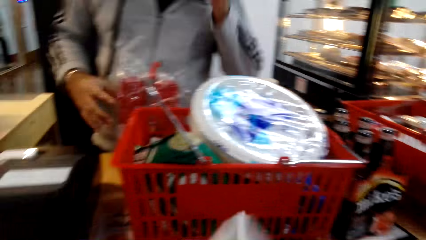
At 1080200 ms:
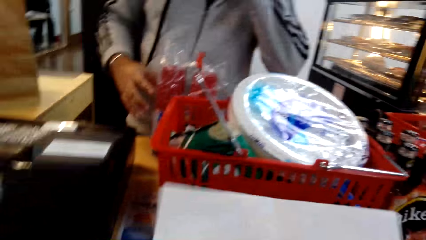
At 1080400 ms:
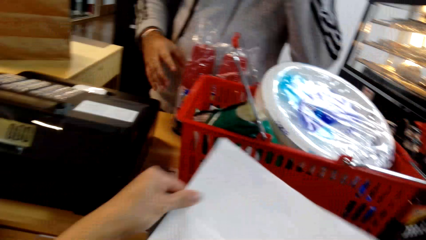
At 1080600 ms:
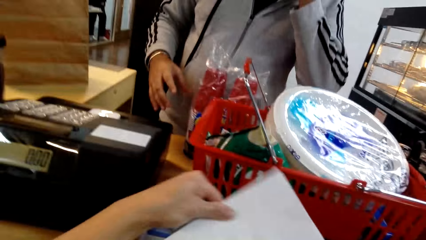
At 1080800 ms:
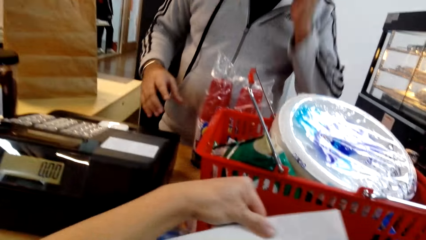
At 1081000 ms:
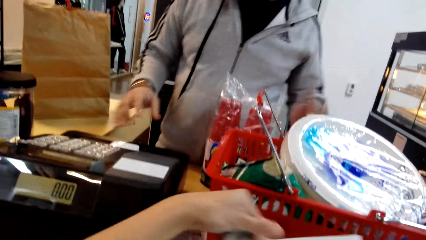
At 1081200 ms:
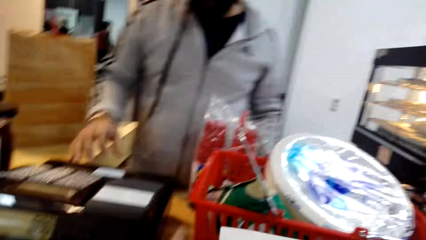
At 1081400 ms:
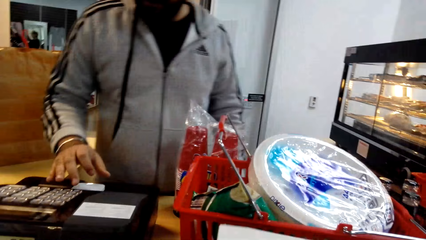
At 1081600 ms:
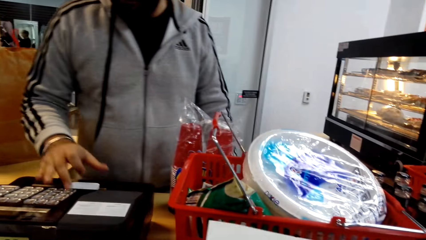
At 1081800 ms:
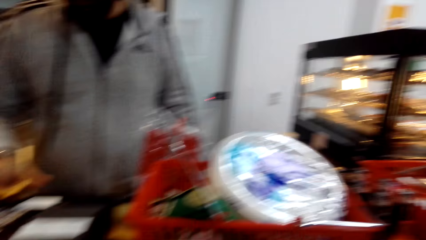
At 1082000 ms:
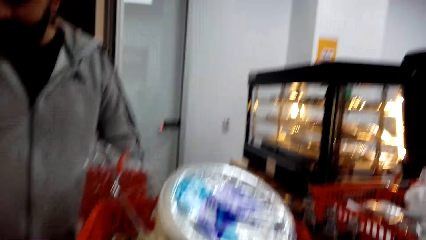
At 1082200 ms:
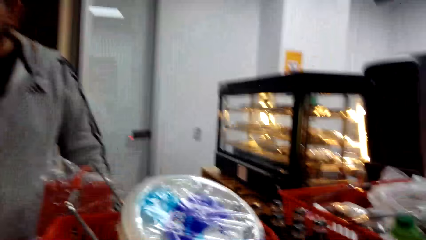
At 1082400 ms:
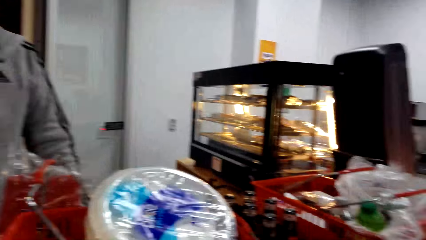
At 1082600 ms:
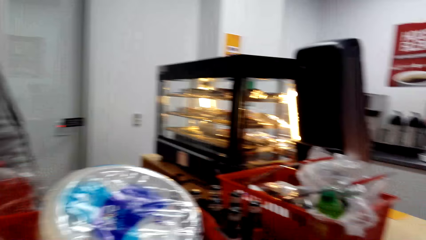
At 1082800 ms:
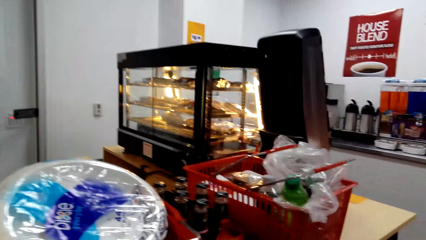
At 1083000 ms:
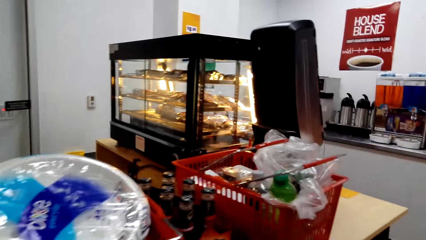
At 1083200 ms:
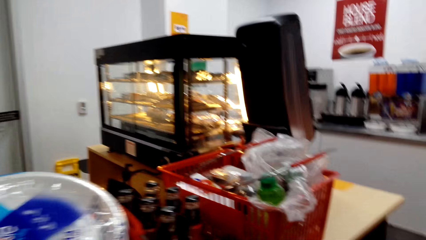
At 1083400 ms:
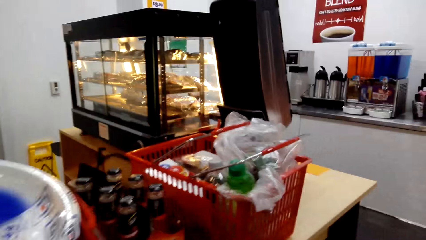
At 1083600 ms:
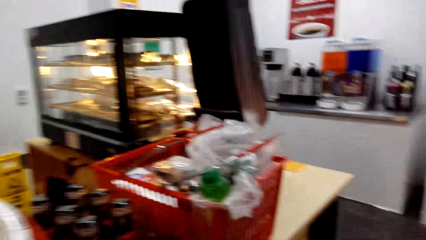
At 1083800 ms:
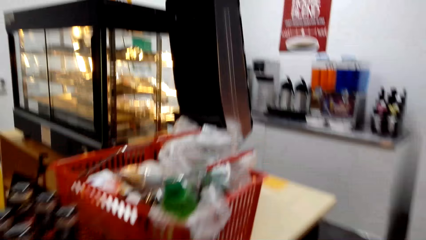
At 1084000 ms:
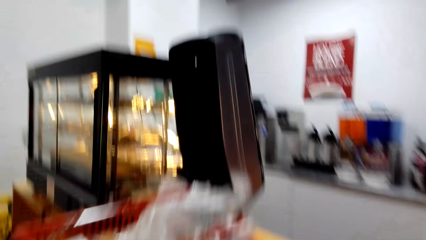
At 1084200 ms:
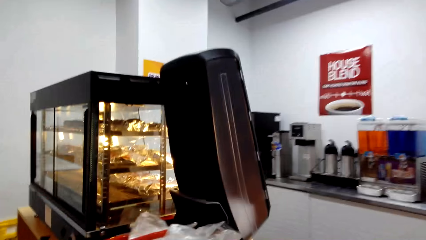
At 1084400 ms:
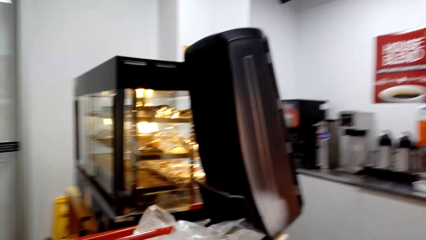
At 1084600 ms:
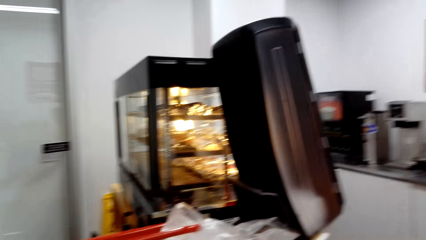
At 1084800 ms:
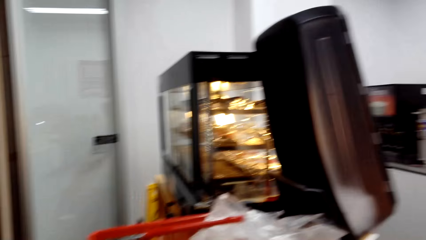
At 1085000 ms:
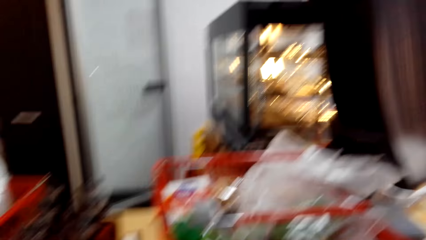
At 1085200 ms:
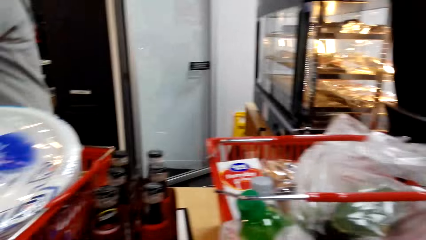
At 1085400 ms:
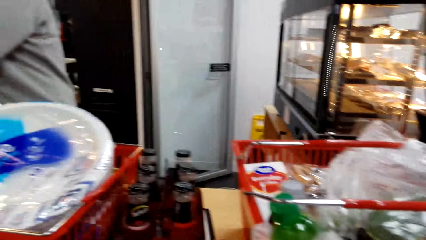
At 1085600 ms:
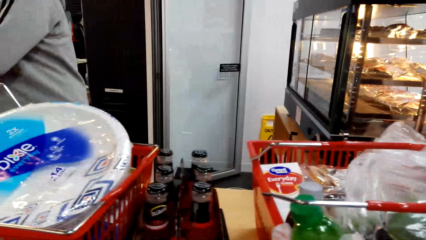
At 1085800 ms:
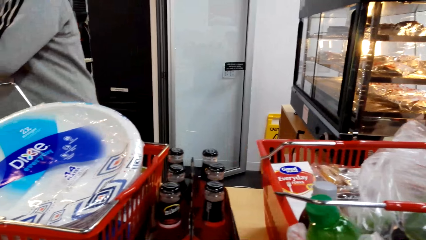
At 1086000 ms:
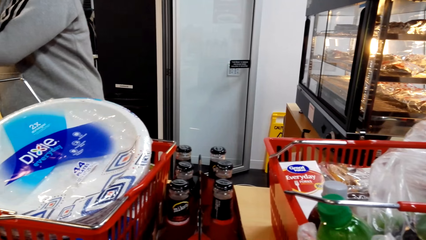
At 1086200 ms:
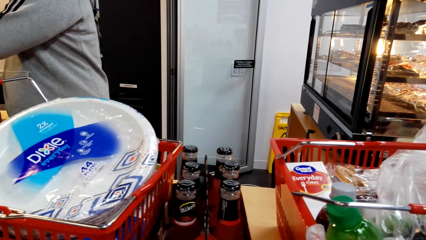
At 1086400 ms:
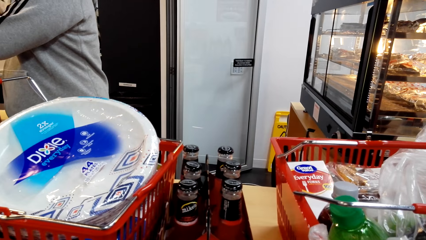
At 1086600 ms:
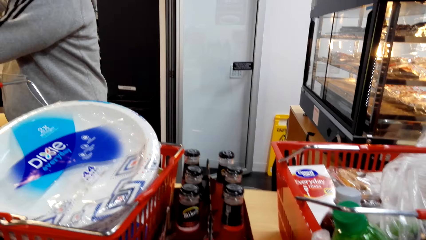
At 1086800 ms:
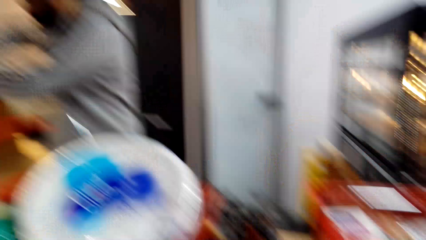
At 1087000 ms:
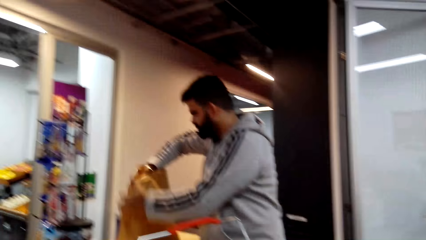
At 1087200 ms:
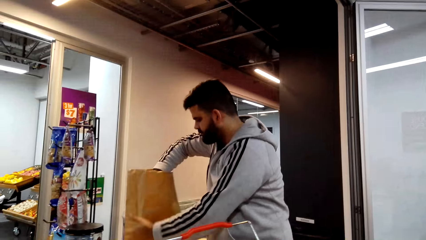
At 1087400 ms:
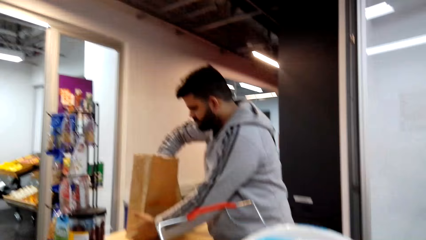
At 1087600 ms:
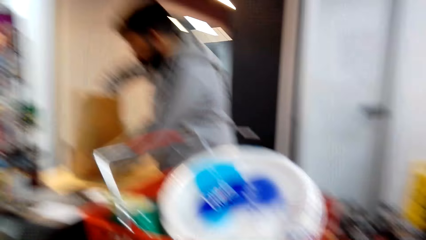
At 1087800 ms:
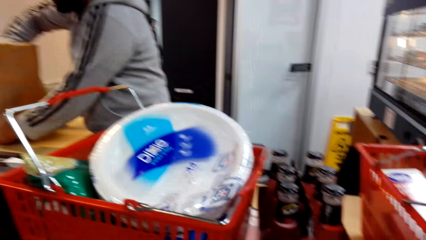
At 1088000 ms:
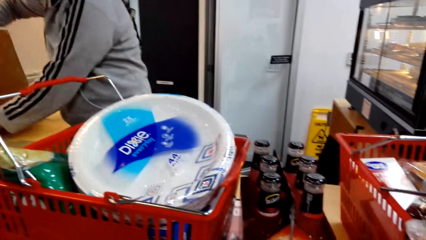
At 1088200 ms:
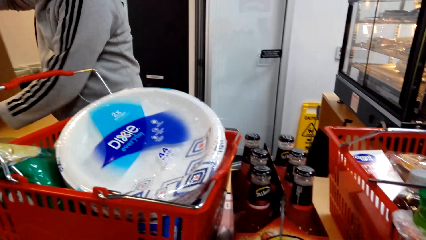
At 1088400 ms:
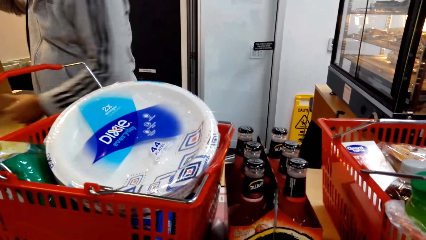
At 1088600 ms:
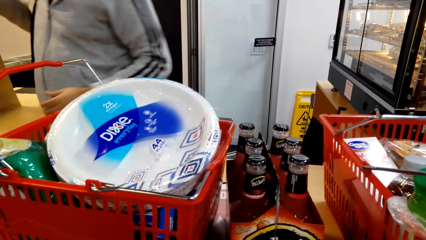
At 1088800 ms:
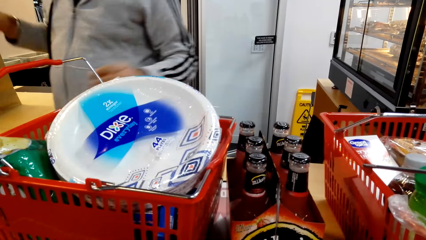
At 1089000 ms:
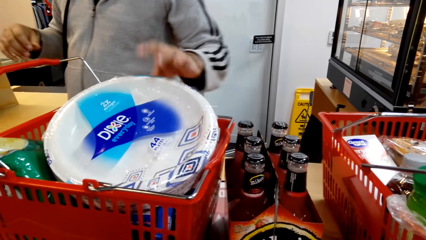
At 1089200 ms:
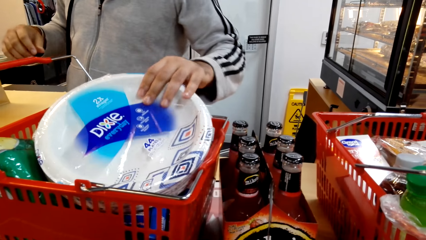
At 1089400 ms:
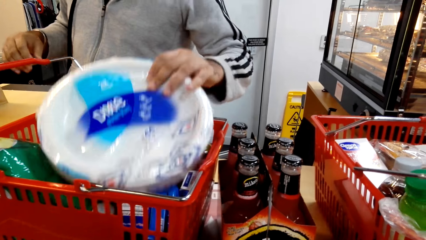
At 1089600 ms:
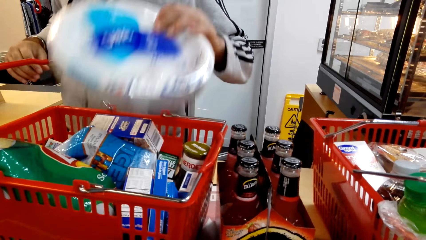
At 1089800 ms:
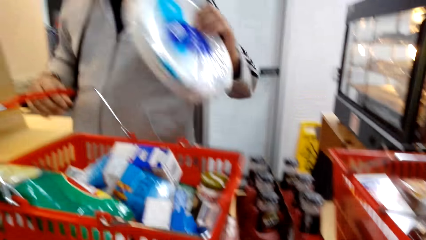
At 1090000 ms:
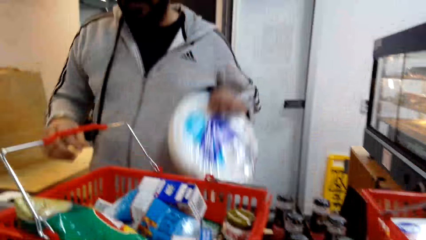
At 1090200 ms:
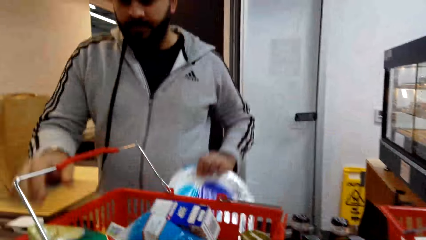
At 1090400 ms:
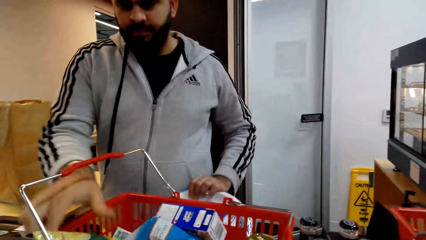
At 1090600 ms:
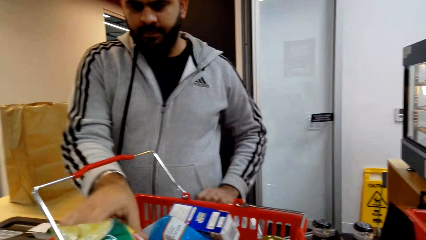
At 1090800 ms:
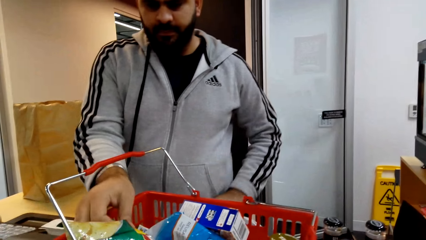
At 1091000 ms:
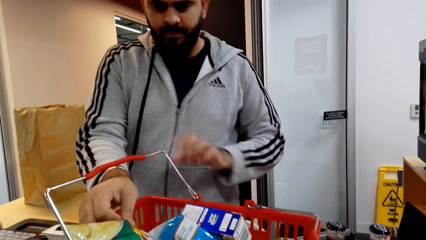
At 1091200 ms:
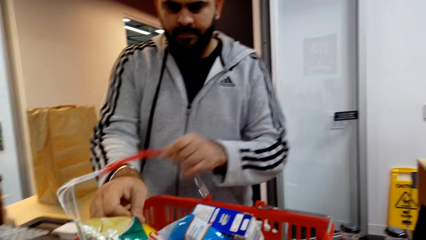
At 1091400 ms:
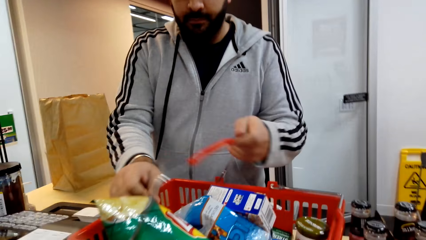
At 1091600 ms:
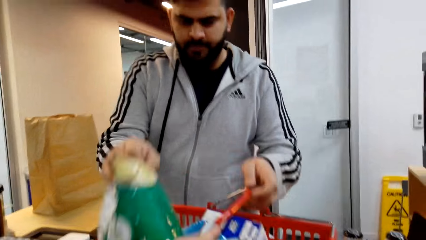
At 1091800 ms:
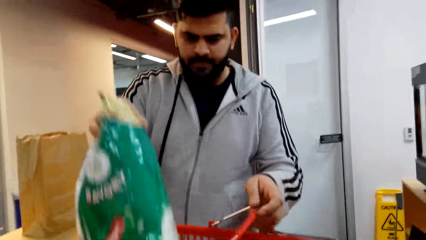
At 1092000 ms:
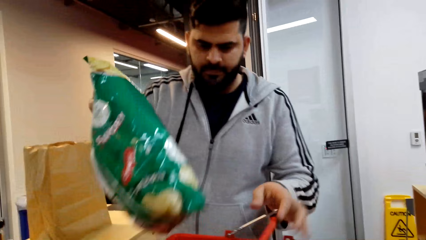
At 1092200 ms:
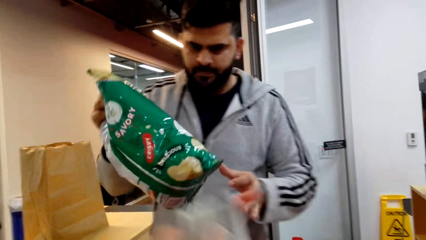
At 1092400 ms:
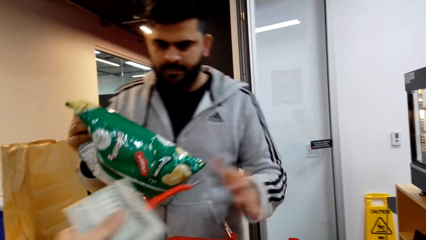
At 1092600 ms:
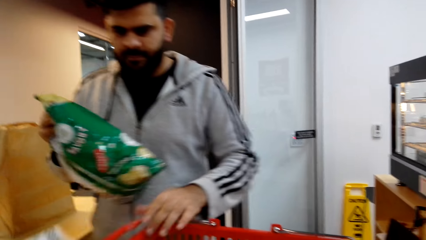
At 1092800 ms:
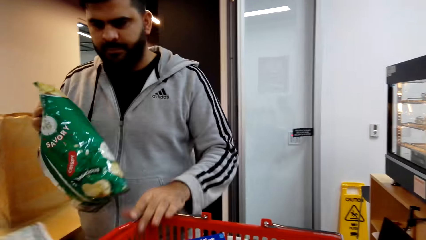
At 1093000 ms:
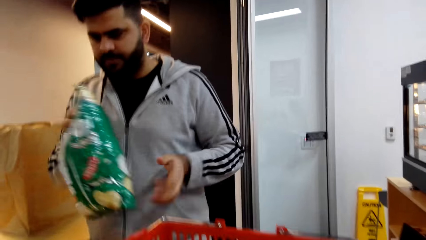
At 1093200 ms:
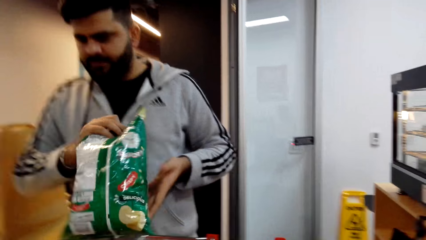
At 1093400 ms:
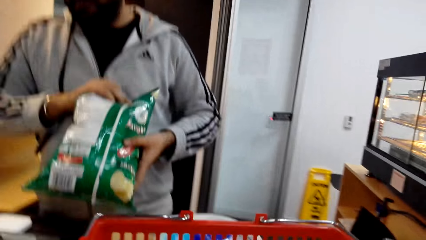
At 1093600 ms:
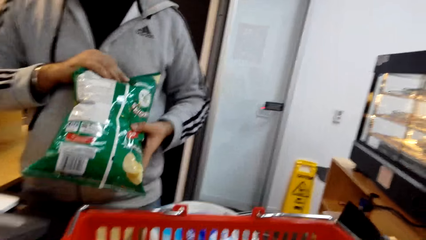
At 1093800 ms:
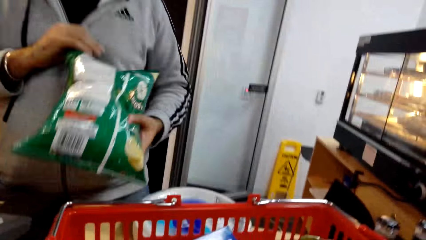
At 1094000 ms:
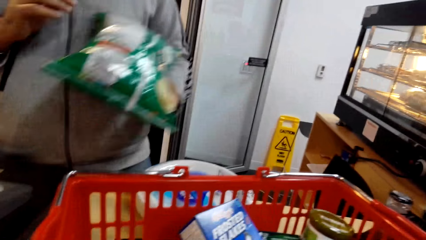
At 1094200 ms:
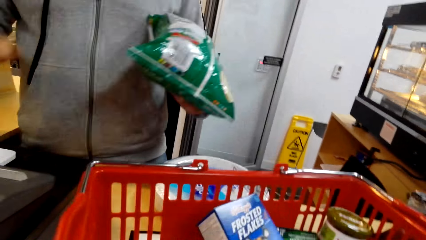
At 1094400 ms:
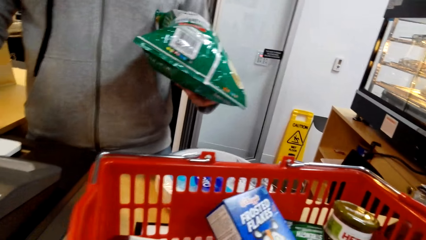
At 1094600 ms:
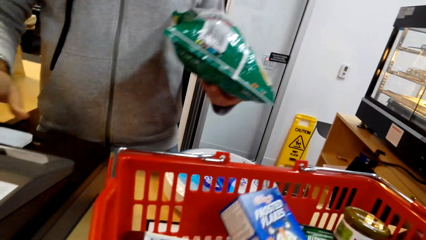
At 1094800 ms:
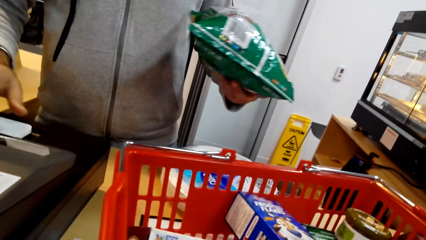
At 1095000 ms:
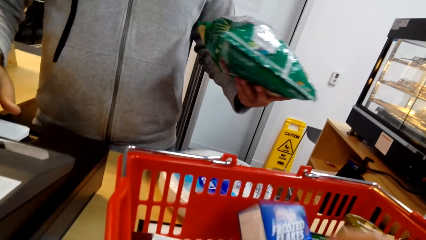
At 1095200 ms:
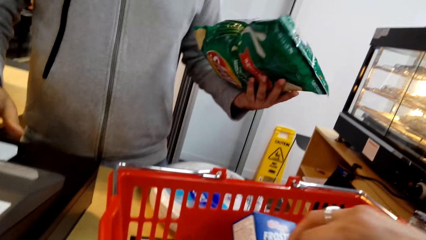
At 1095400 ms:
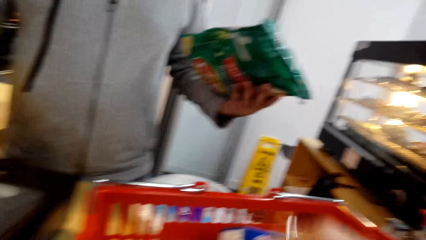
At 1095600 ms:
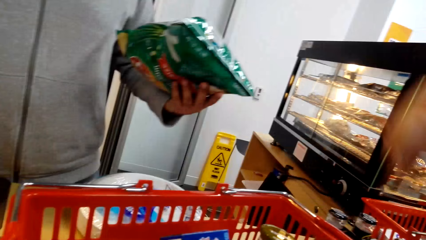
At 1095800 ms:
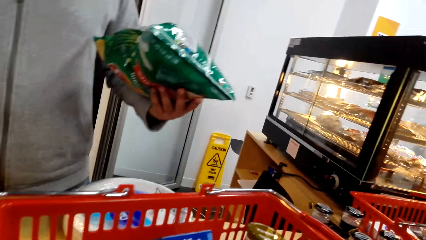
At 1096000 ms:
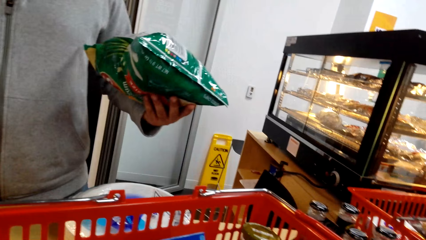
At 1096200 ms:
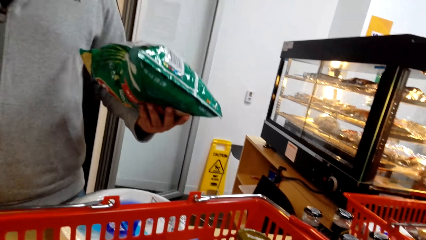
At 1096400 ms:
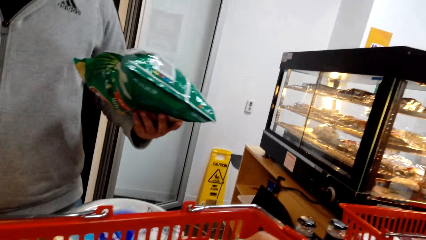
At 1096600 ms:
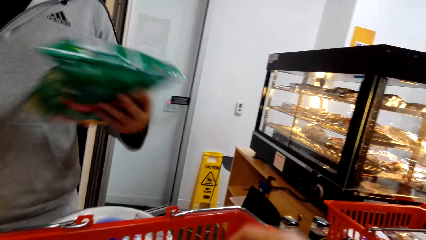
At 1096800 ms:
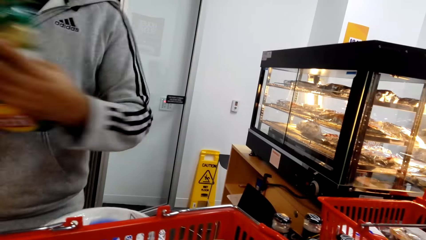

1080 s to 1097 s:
The camera wearer converses with a woman. They converse with the woman and a man. Another man picks up the plate. The other man packages. The camera wearer touches items in the shopping basket. A person types on the counting machine.
